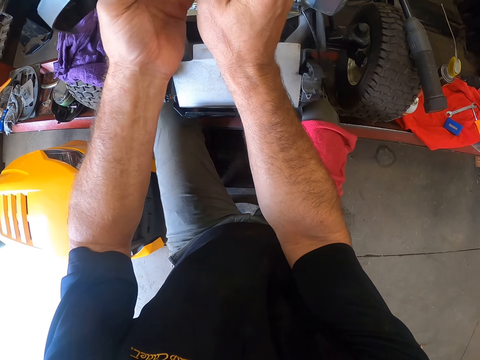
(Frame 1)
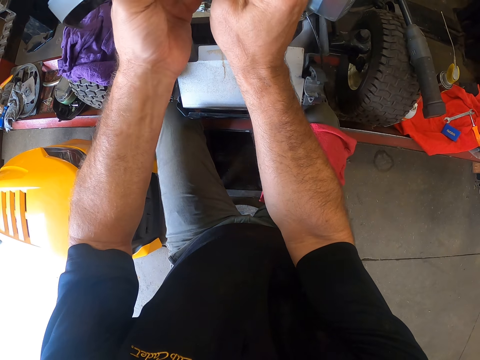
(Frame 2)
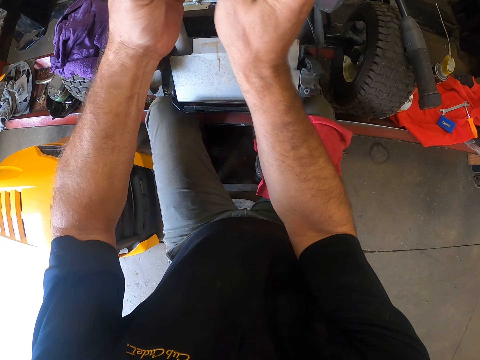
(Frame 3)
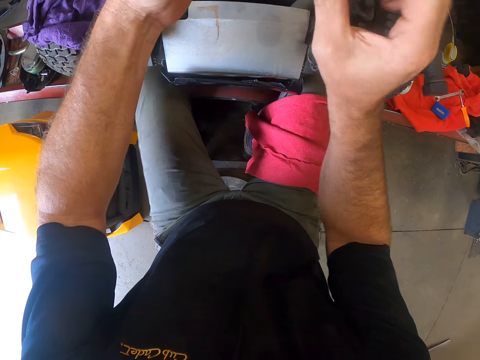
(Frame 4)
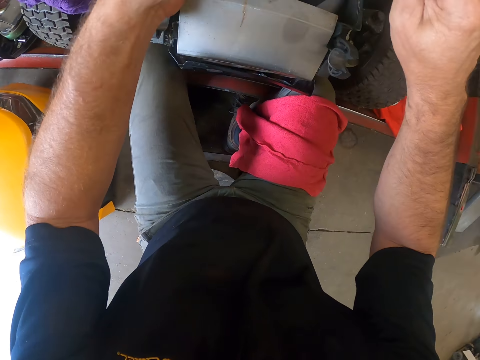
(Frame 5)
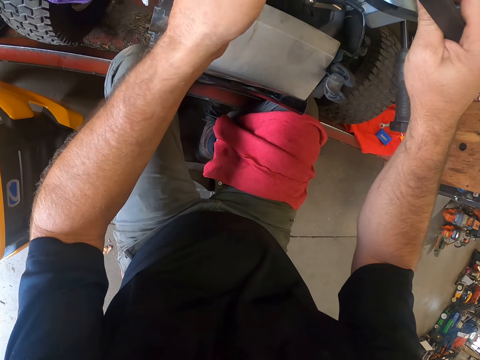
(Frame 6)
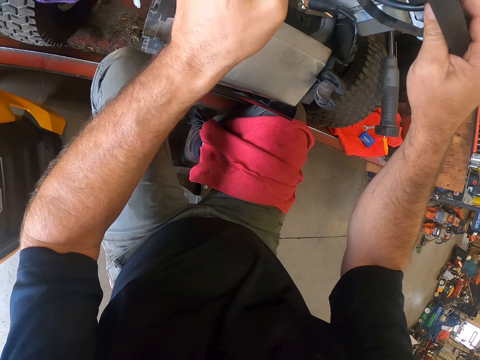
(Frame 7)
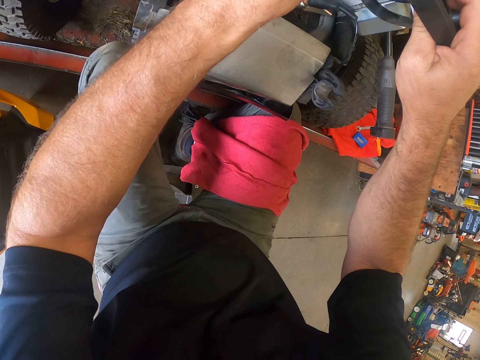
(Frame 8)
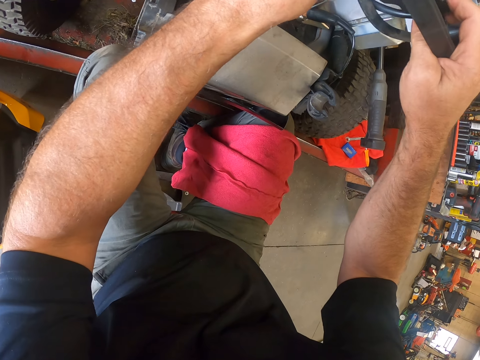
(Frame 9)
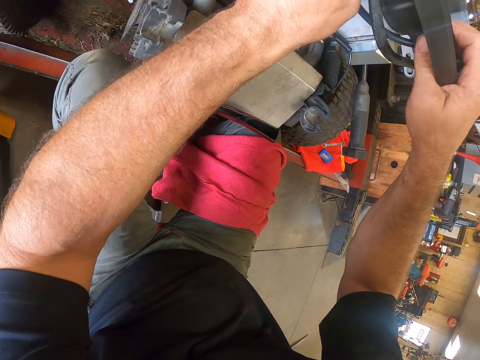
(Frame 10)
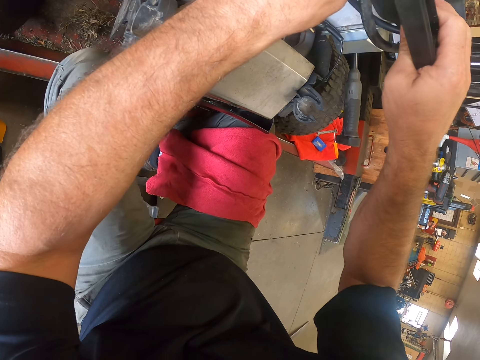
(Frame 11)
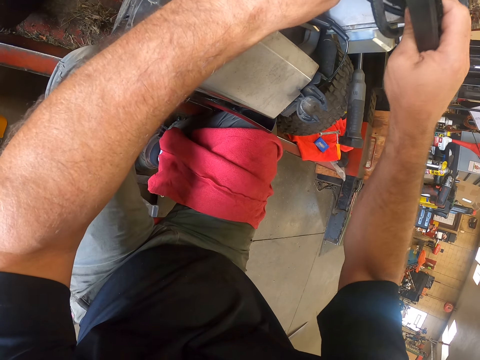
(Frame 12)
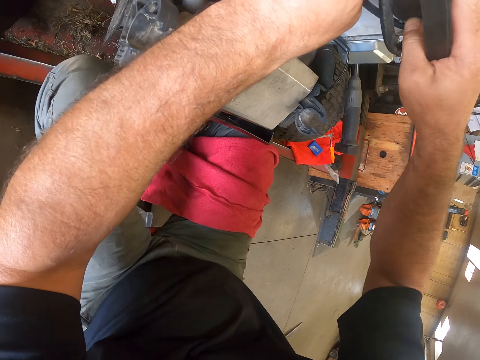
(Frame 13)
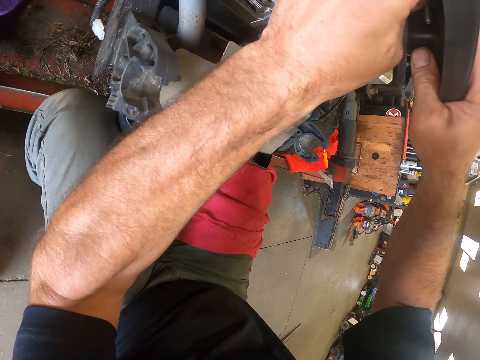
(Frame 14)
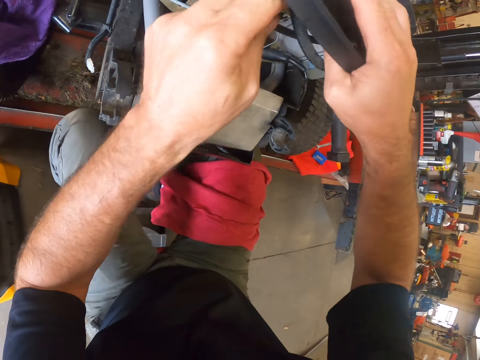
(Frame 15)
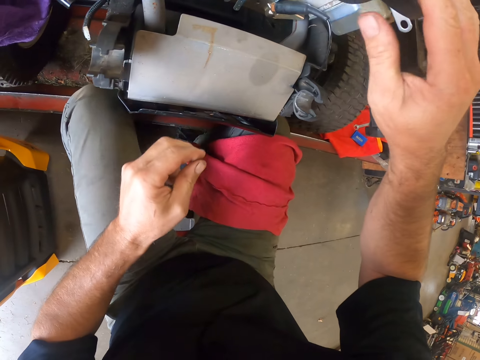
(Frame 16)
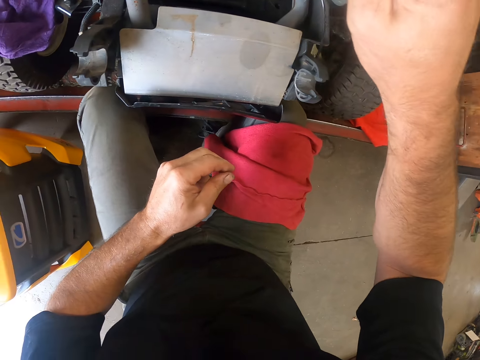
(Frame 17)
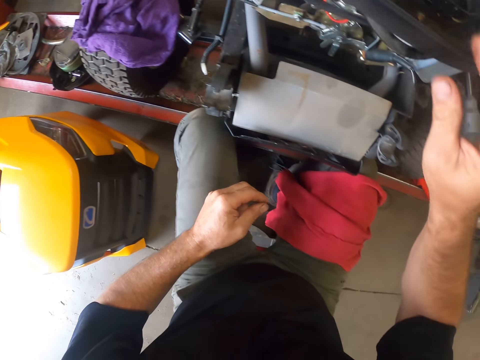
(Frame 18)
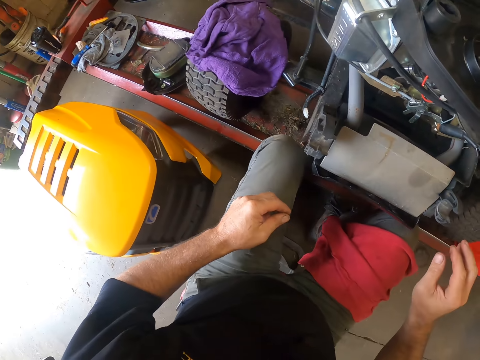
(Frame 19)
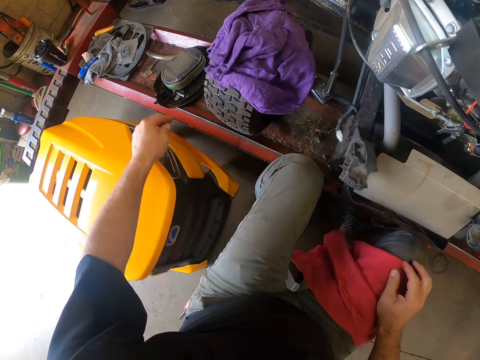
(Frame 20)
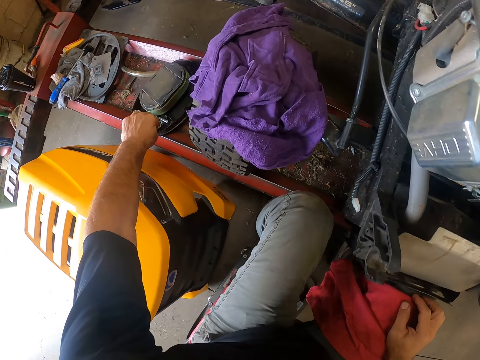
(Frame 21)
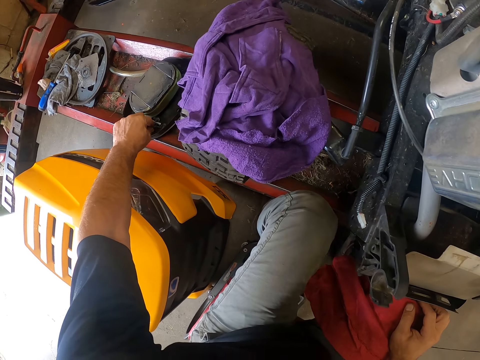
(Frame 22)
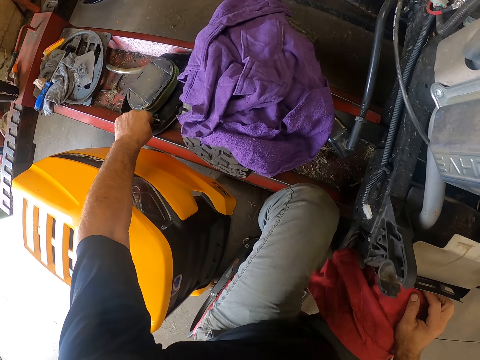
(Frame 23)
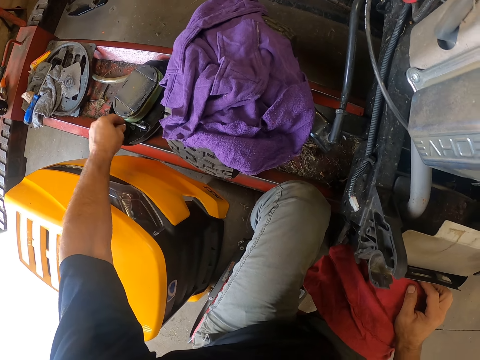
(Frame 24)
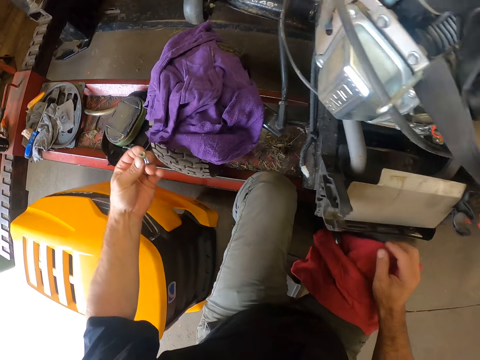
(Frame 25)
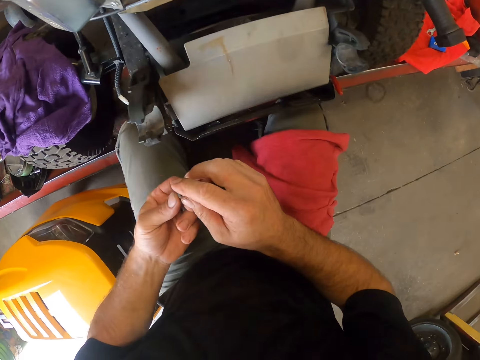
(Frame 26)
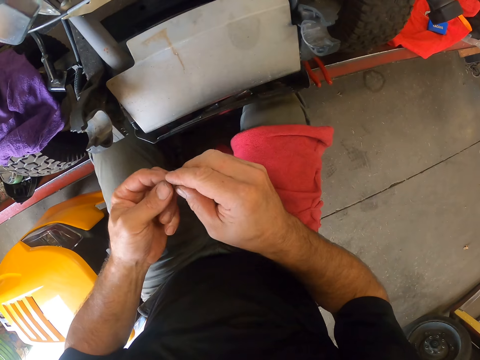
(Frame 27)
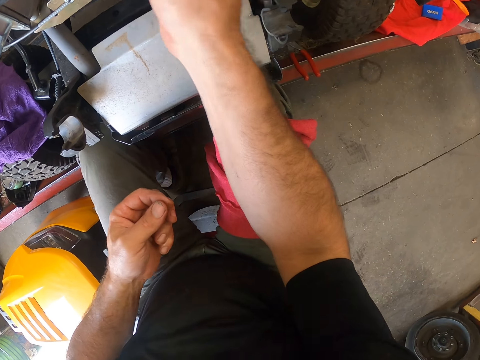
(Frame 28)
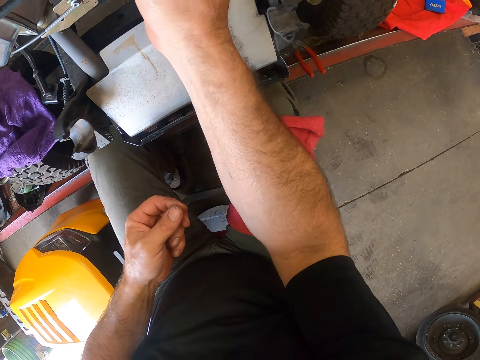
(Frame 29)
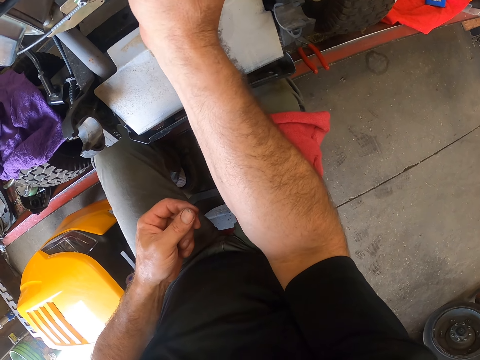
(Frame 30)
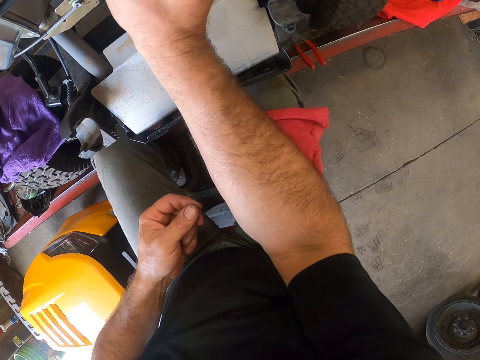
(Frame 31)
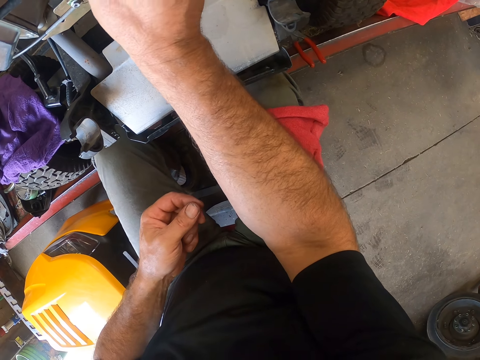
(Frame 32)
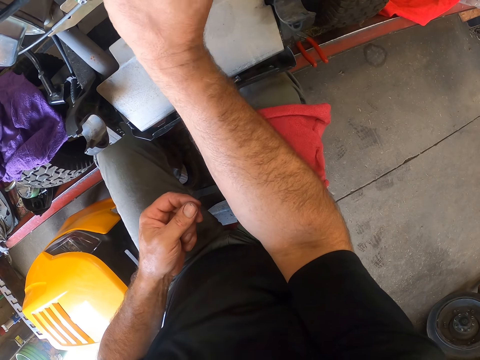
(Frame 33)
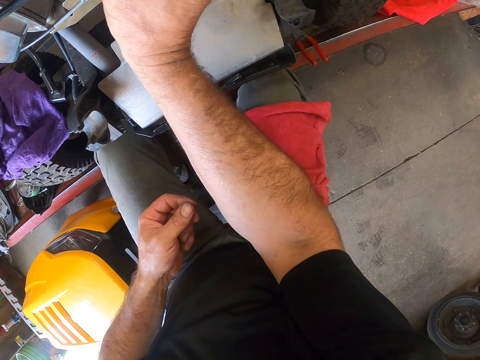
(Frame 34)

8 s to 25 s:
The camera wearer fixes the rubber pipe in the plastic cover on the mower with both hands. He places his right hand on his right thigh. He picks a nut from a black cover on the iron platform. He passes the nut to his right hand. He tightens the nut in the mower with his right hand. He touches the engine.

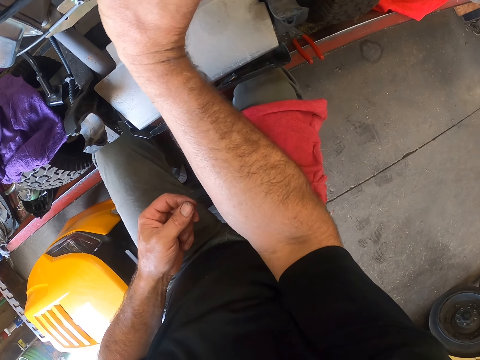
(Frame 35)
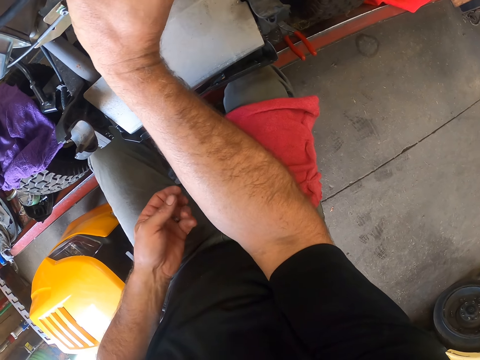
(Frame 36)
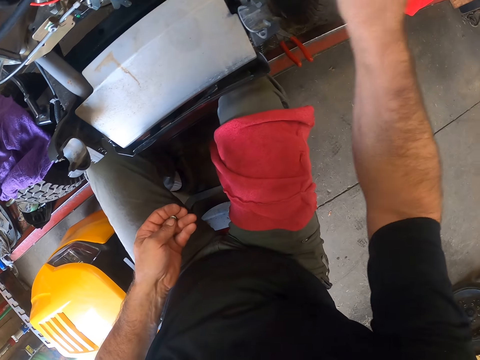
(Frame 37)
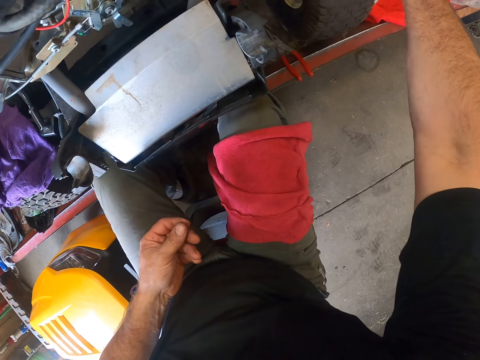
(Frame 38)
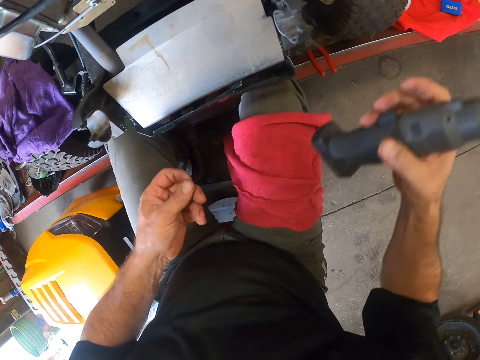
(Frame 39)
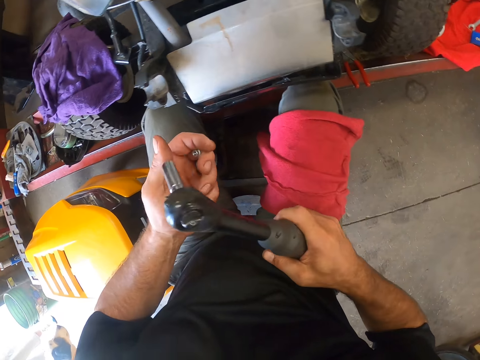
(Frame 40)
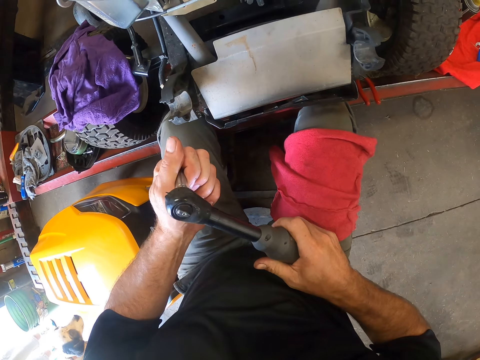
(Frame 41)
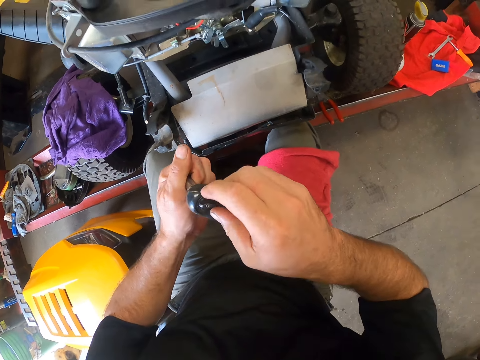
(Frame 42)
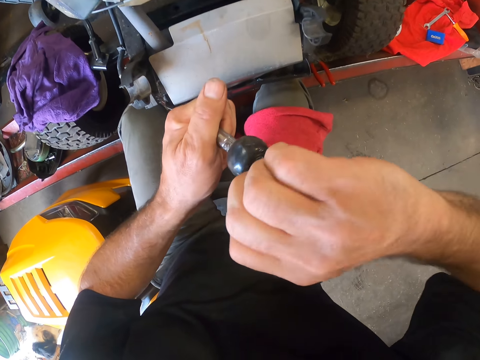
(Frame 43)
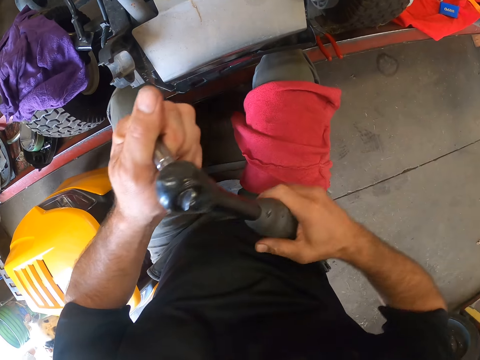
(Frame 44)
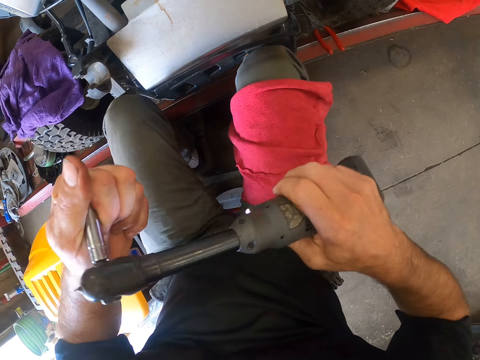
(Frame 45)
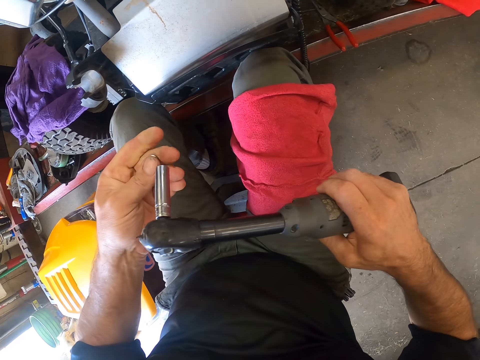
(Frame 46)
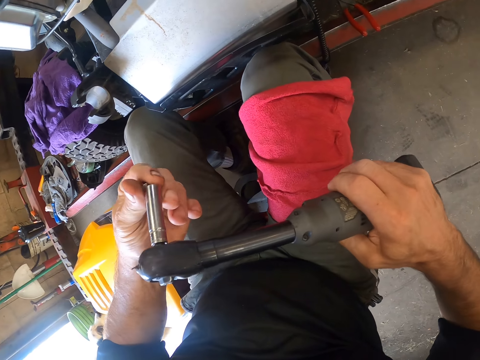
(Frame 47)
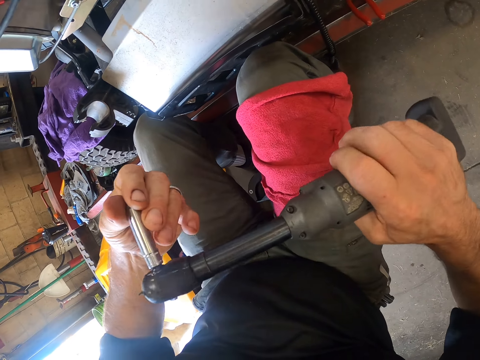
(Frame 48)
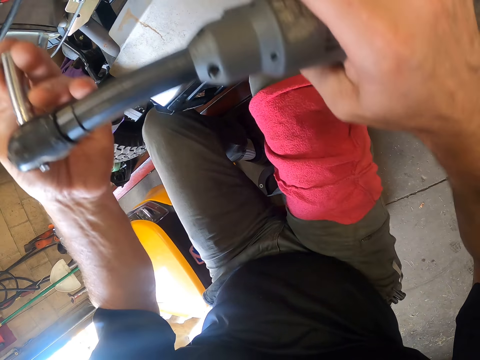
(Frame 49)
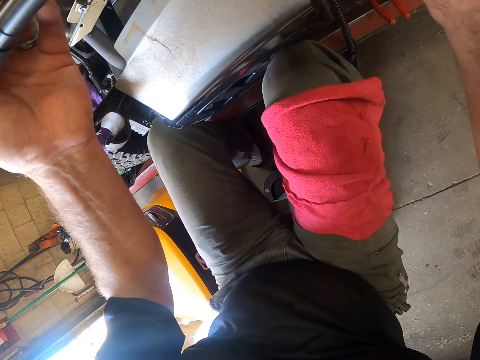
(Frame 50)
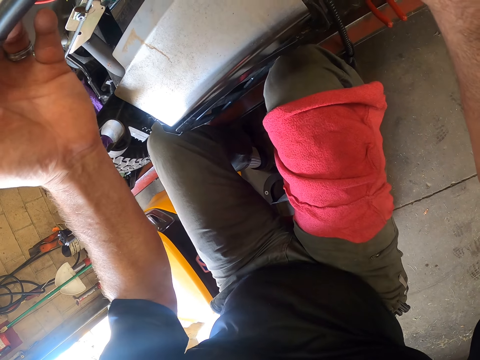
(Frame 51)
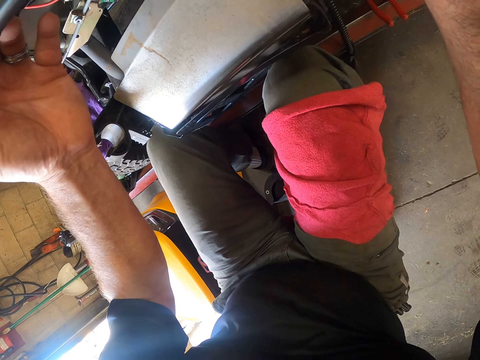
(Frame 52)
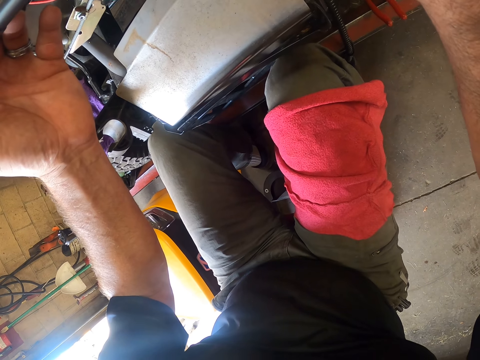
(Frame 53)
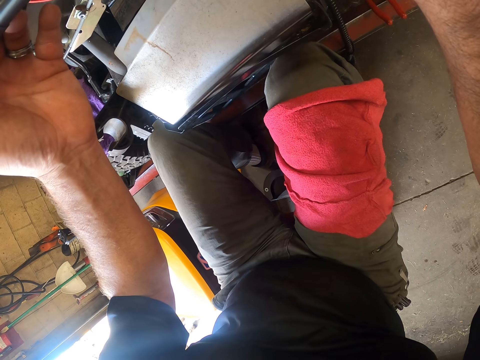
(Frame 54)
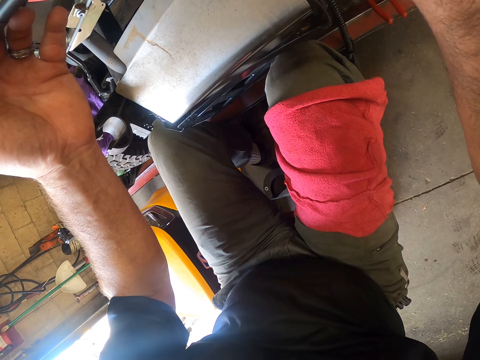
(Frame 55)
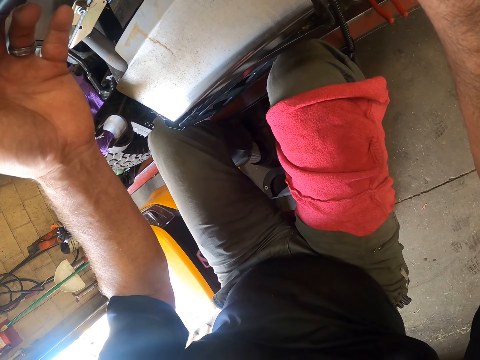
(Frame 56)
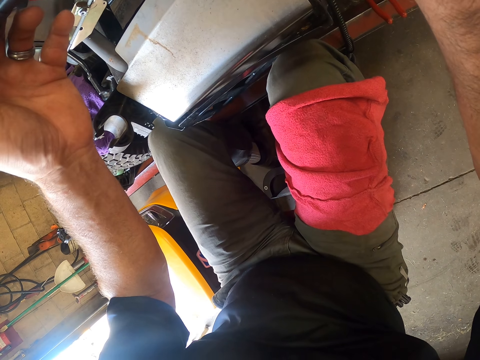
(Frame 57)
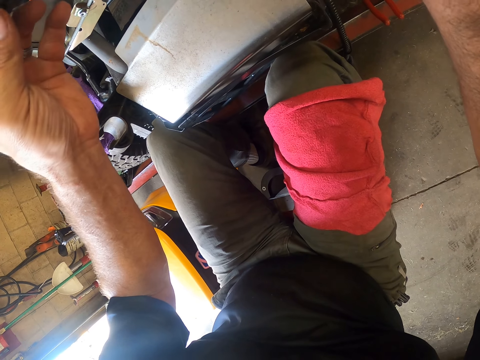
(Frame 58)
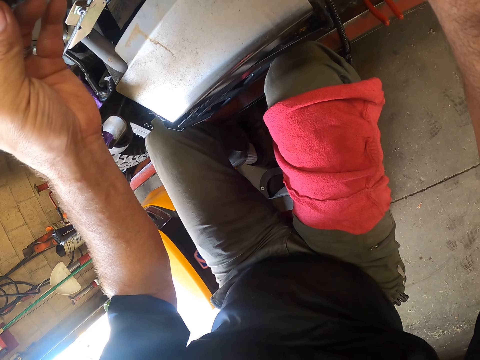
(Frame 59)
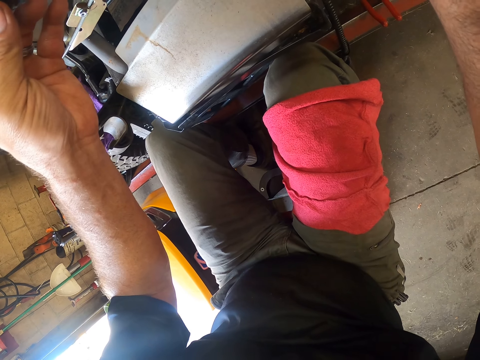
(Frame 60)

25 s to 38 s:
The camera wearer picks up a hand drilling machine from the iron platform. He holds the hand drilling machine with his left hand. He adjusts the hand drilling machine with his right hand. He holds the hand drilling machine with his right hand. He places a bolt at the tip of the hand drilling machine. He places the bolt on the mower with the hand drilling machine. He tightens the bolt.
